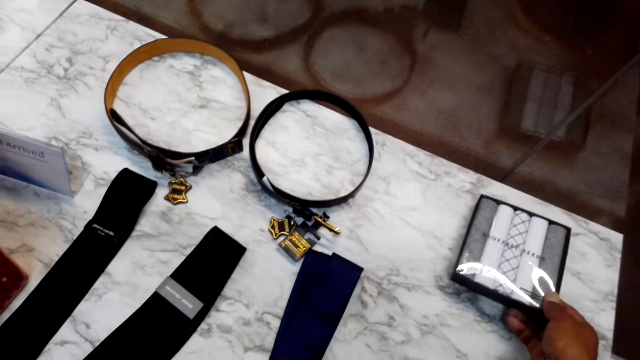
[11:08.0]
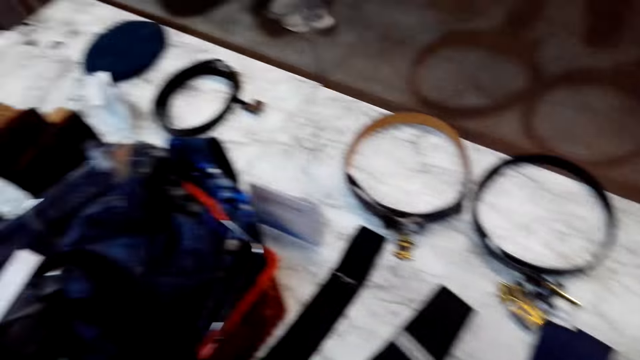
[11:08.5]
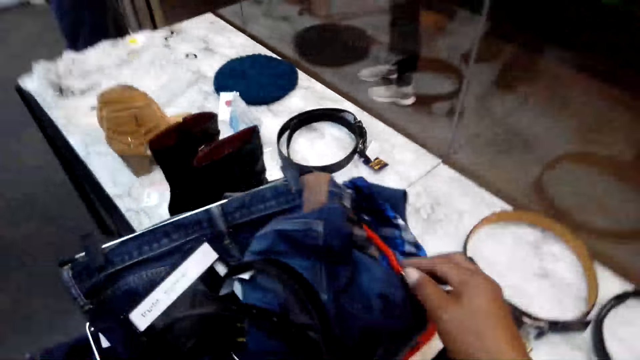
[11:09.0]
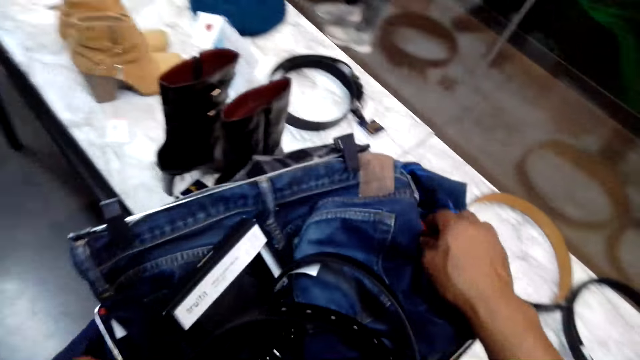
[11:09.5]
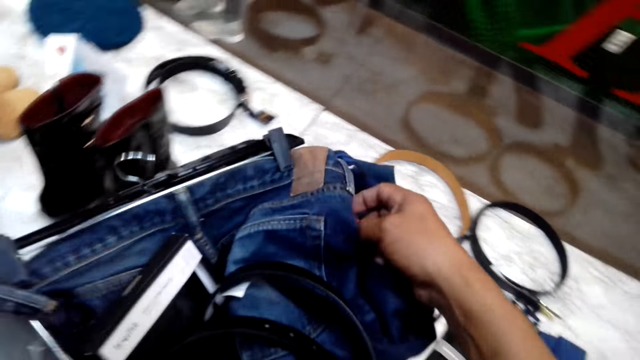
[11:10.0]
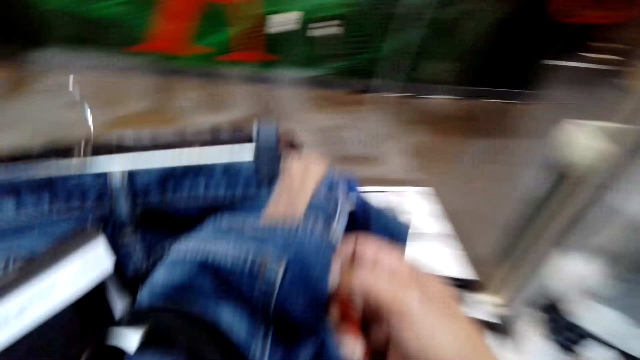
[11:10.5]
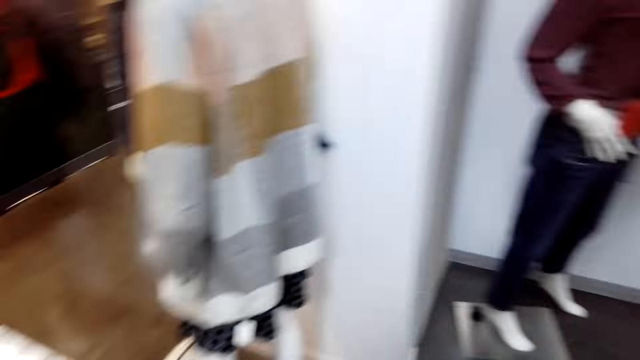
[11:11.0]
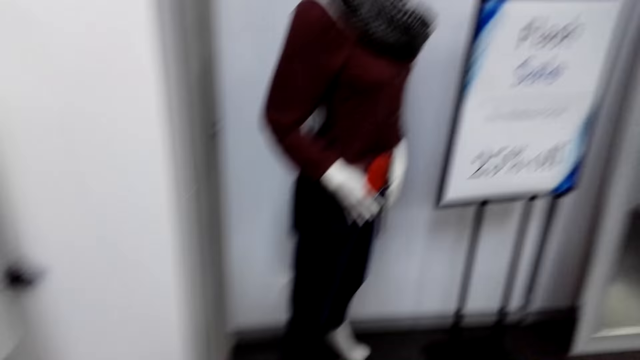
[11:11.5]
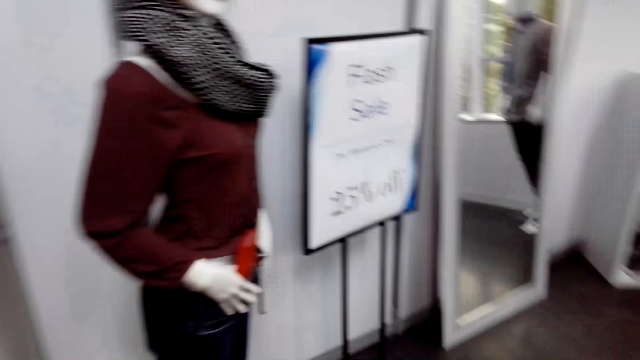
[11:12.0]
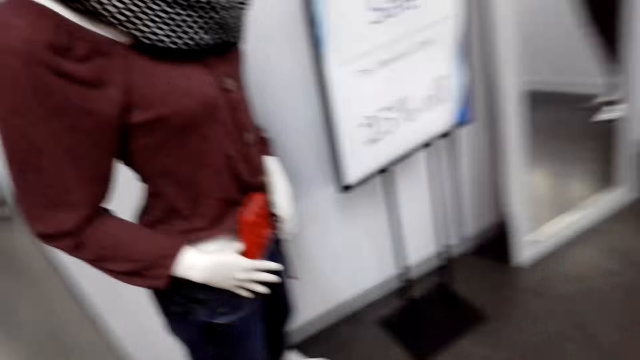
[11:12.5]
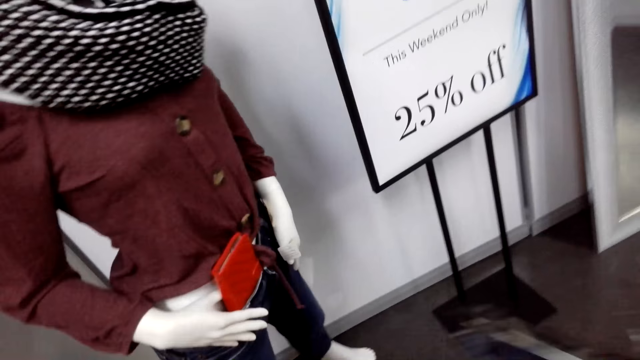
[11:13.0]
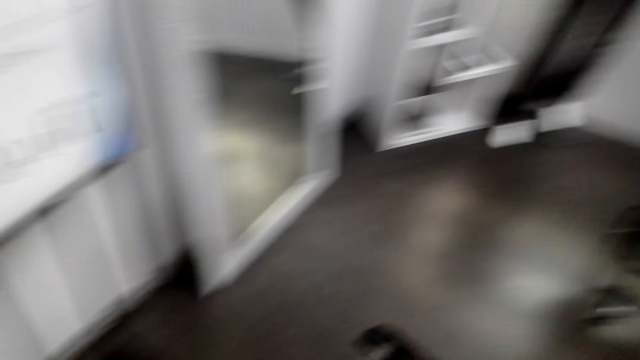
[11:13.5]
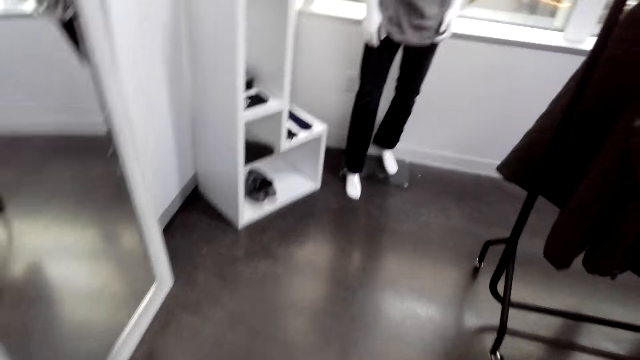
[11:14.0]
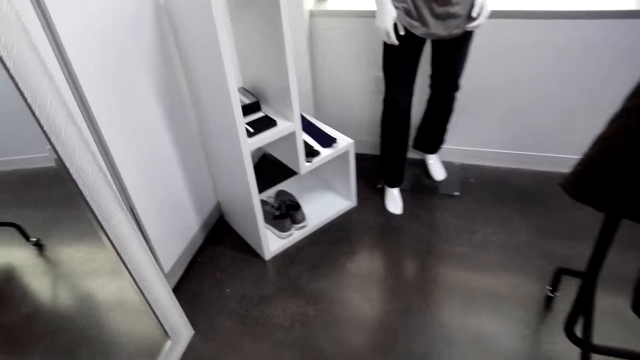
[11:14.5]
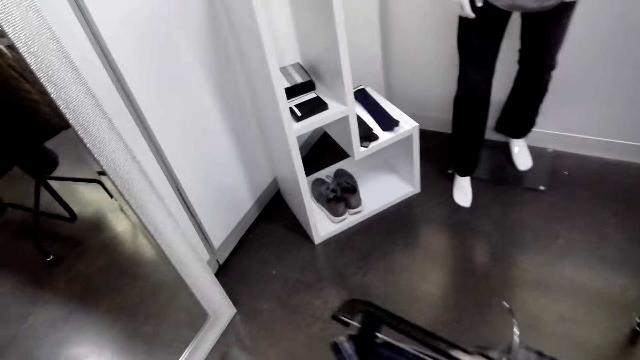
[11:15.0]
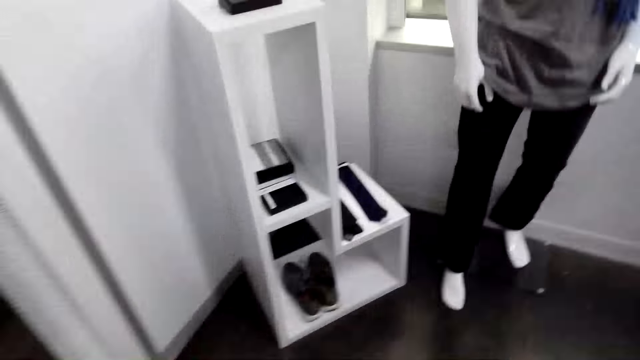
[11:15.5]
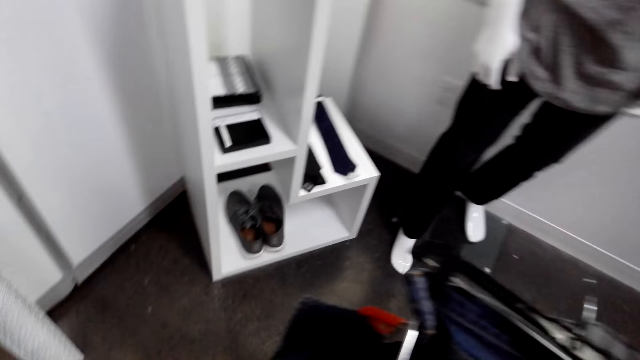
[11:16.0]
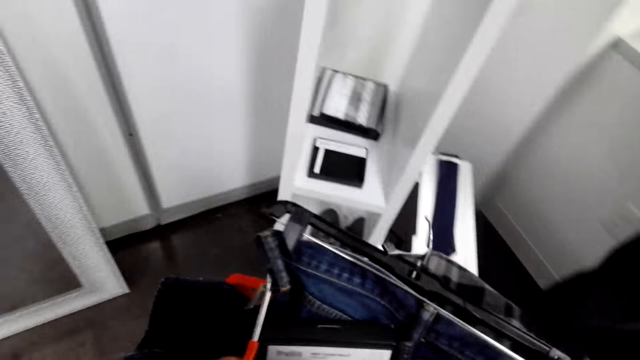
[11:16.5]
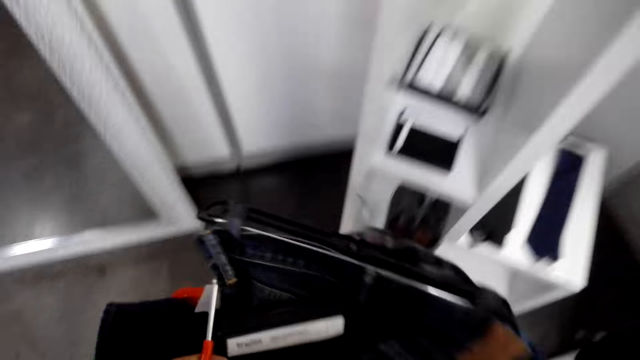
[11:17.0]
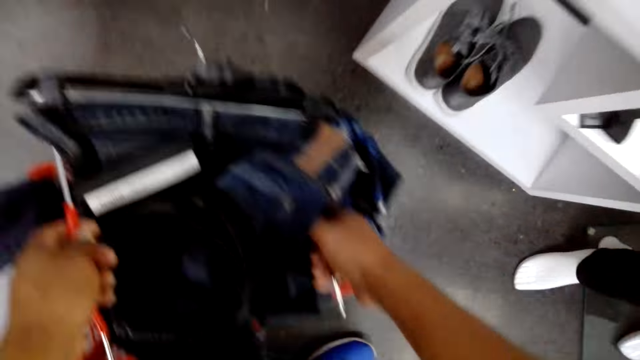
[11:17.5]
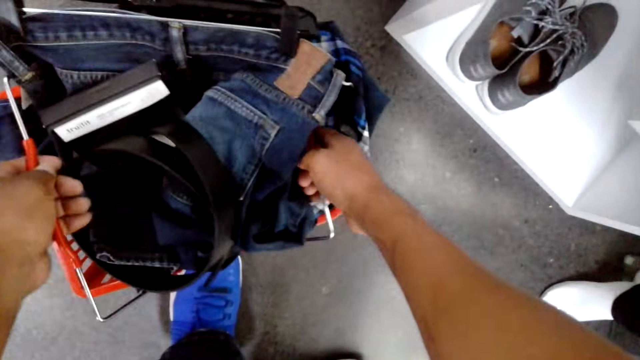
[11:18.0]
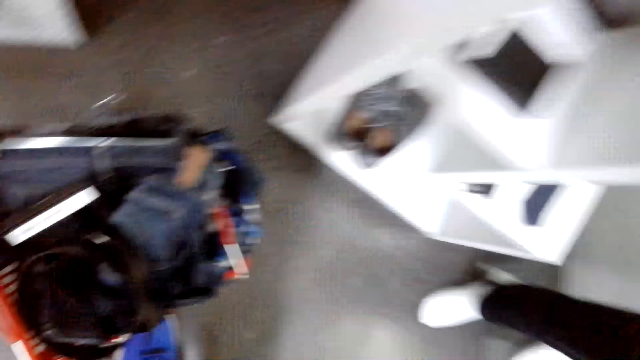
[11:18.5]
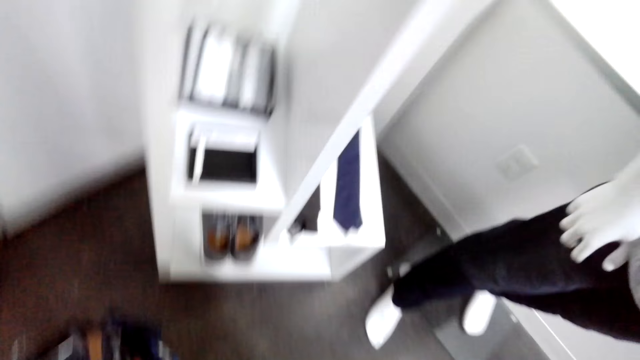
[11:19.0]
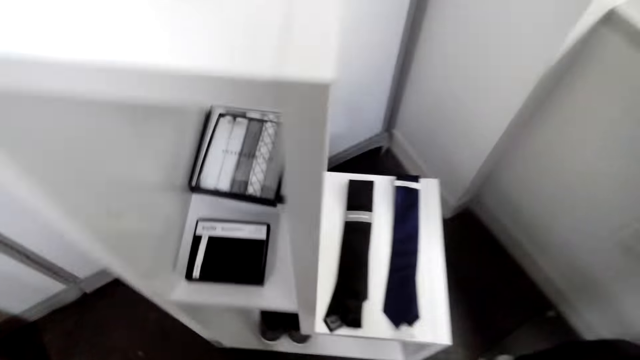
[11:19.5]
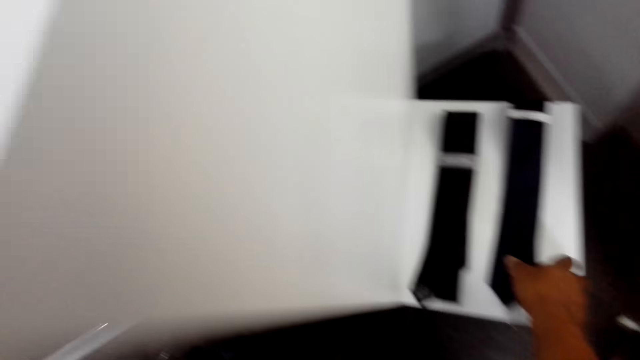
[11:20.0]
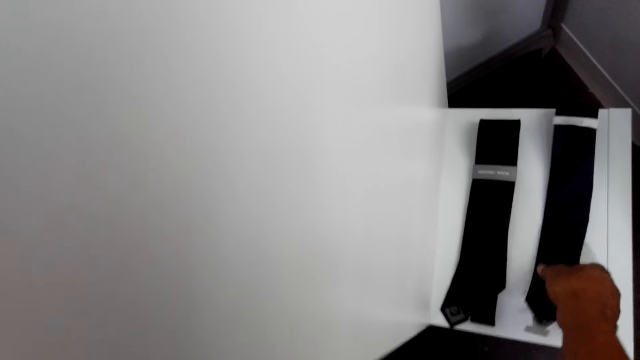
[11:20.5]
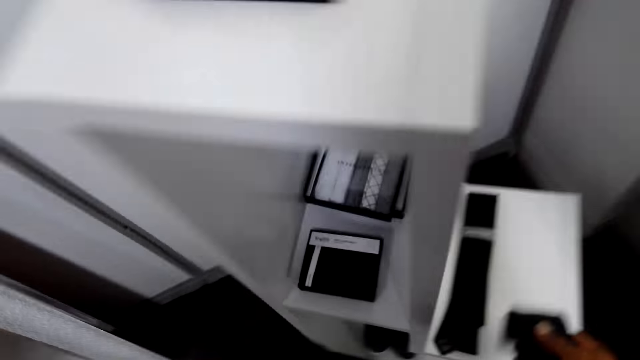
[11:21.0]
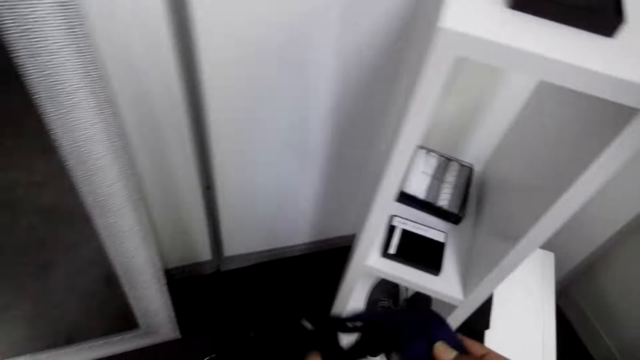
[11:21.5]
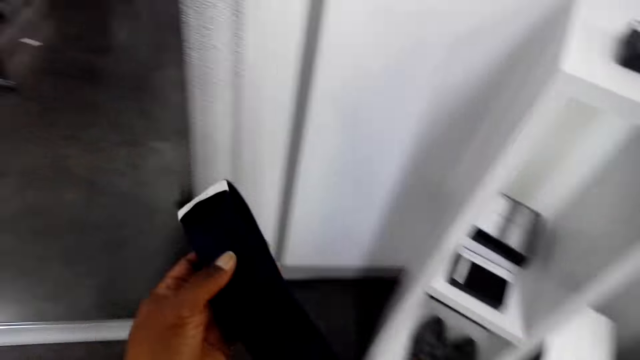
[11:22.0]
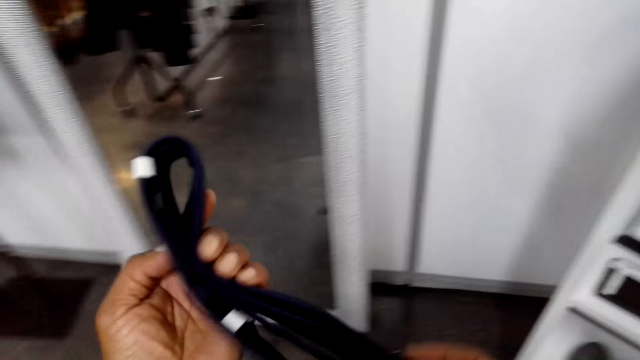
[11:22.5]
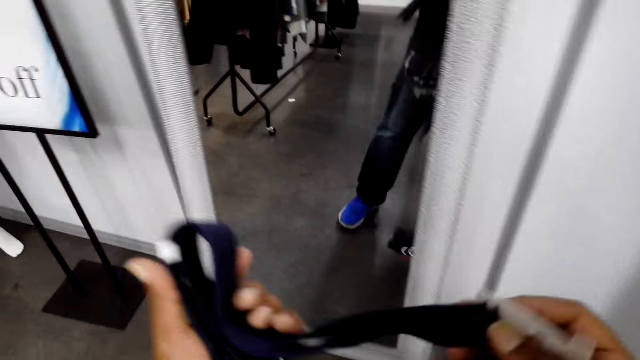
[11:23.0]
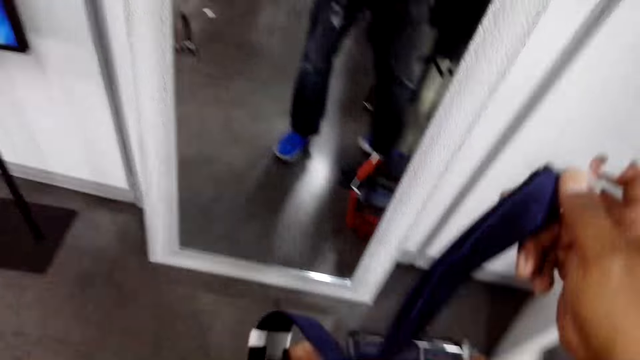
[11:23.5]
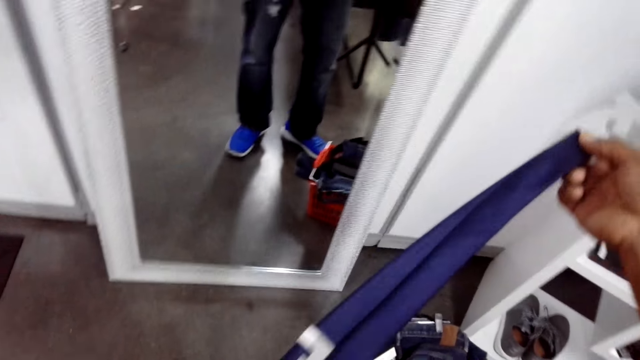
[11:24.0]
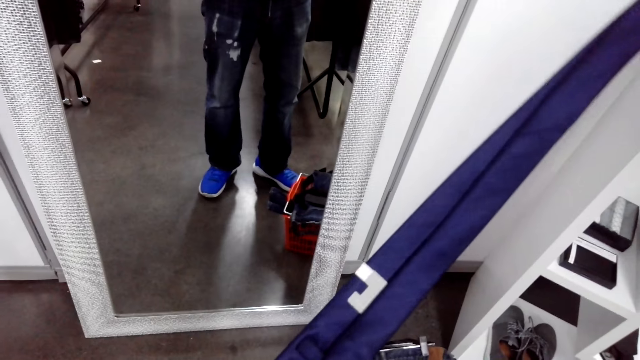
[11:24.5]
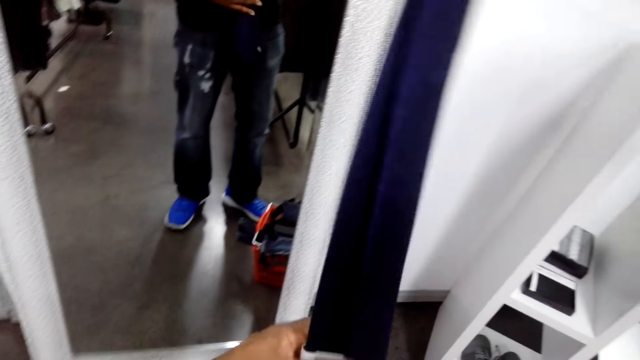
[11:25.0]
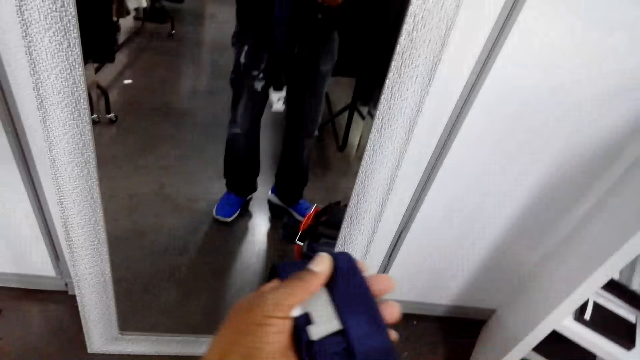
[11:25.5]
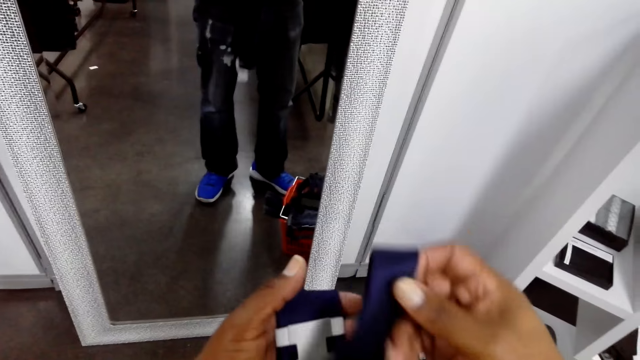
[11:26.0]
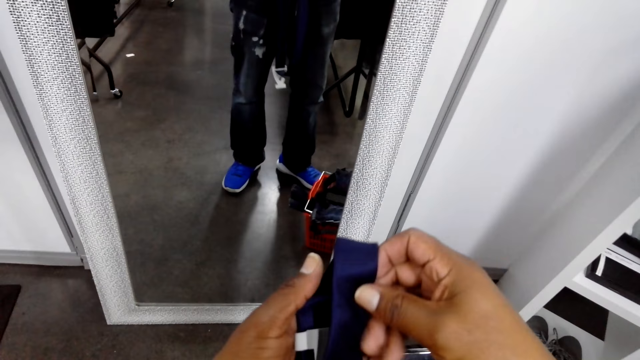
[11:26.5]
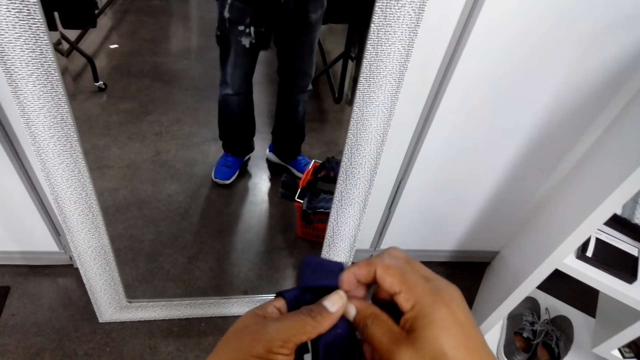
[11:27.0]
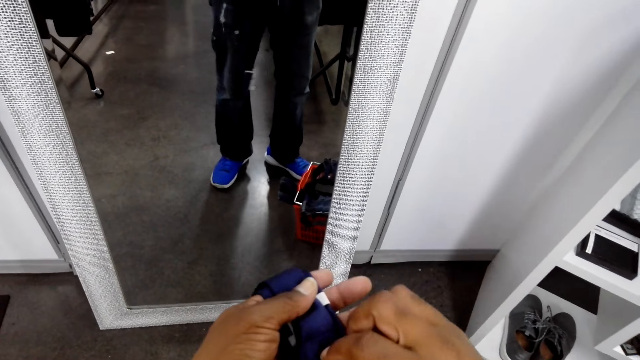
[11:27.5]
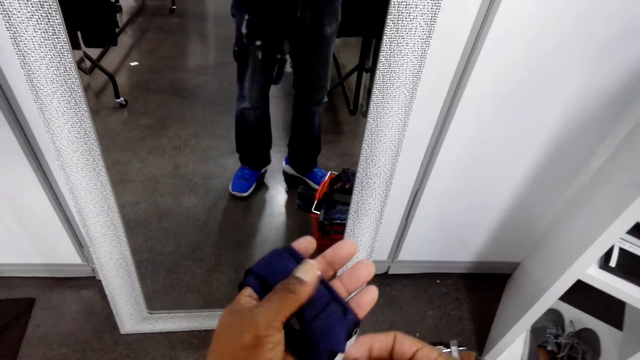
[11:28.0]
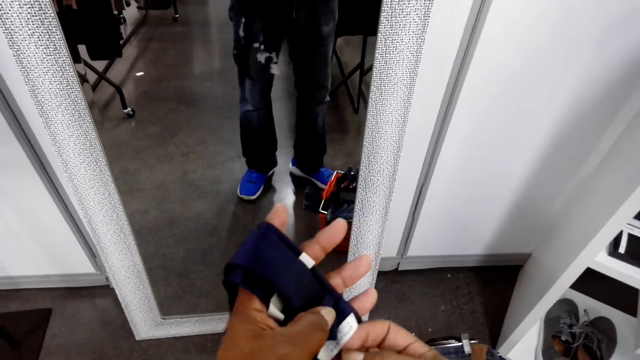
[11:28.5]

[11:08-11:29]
The camera wearer picks the shopping bucket with clothes from the table and walks around the shop. They carry a tray. They put the shopping bucket on the floor. They pick a tie from the table. They stare at the ties. They hold a tie.
